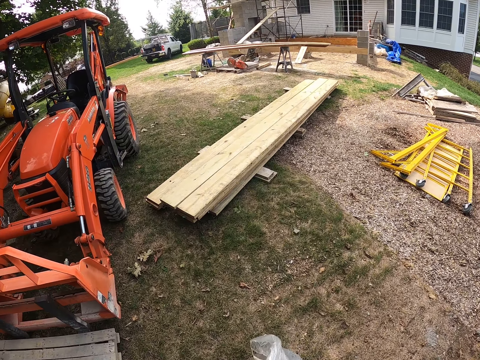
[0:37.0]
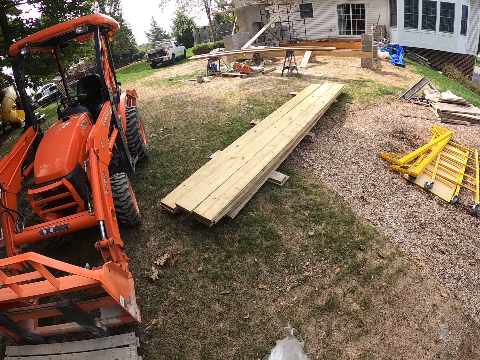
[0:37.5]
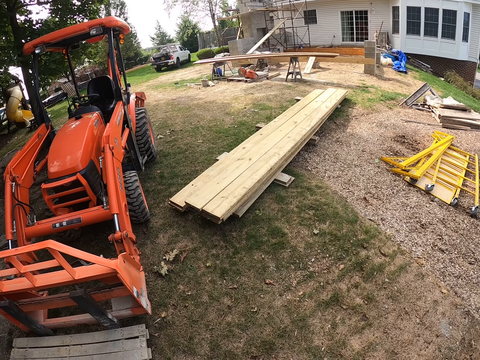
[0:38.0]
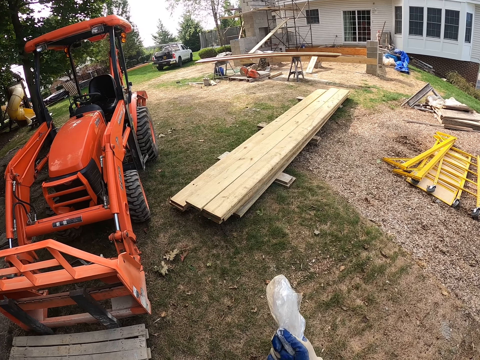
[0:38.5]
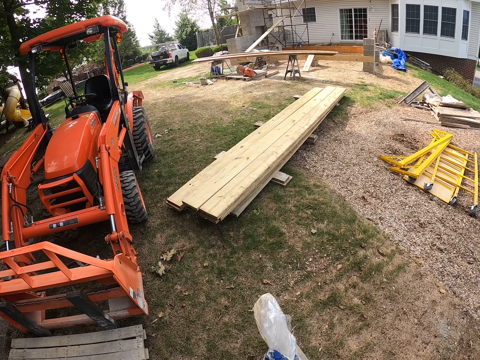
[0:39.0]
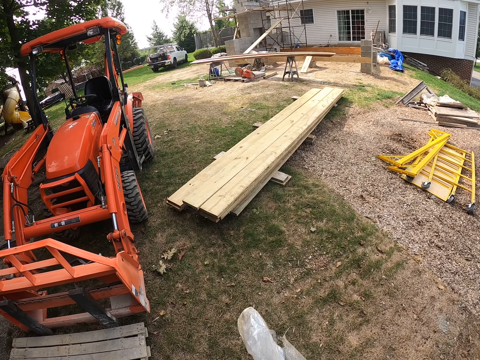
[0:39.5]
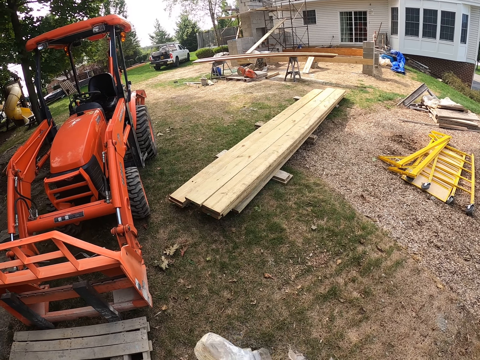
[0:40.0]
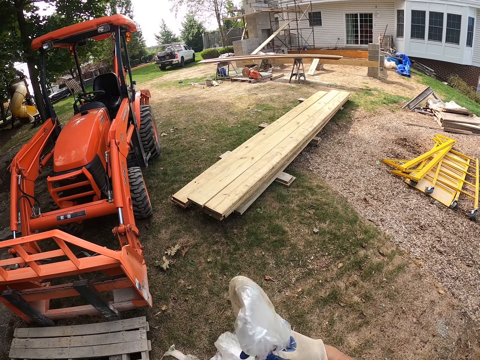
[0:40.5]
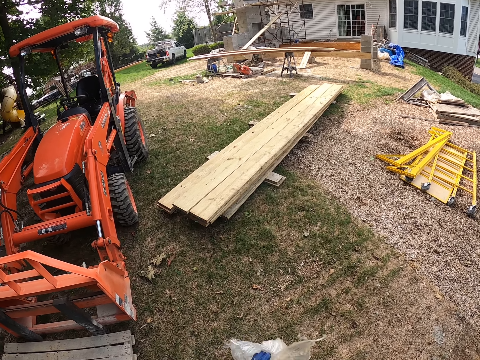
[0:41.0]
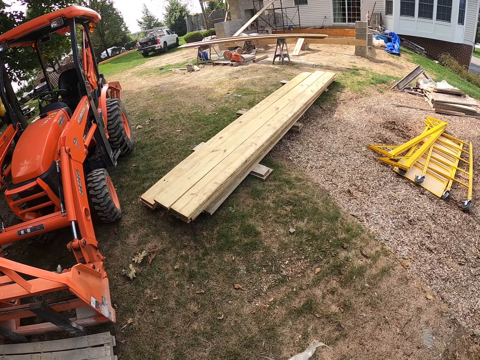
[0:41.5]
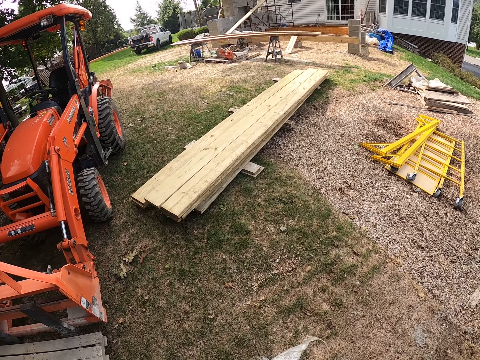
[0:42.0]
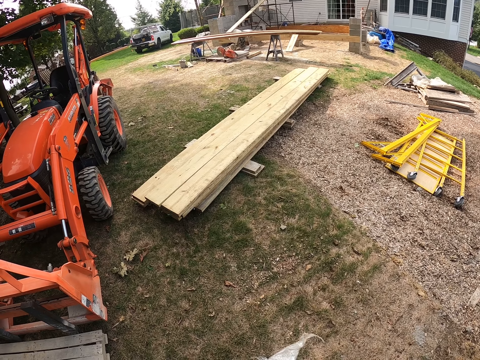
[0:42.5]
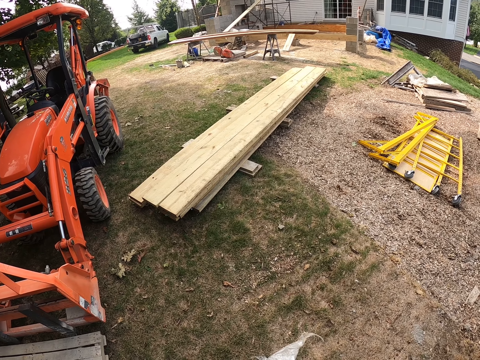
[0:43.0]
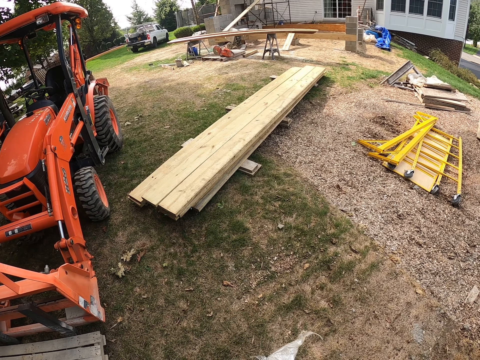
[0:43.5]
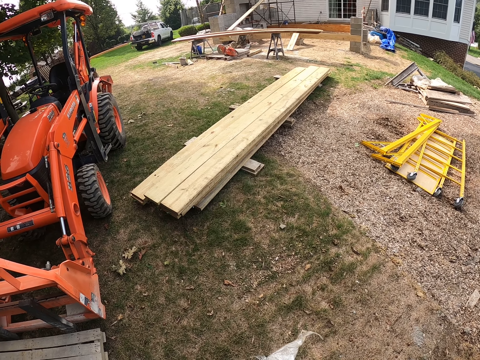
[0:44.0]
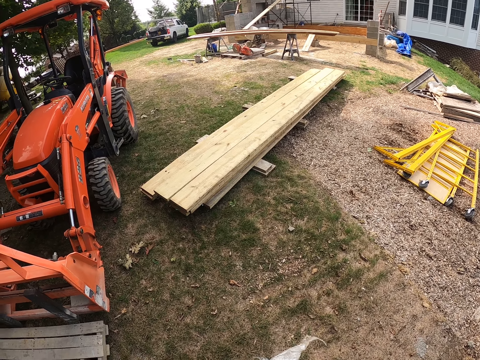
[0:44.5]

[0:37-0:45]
The camera wearer stands on the ground.
